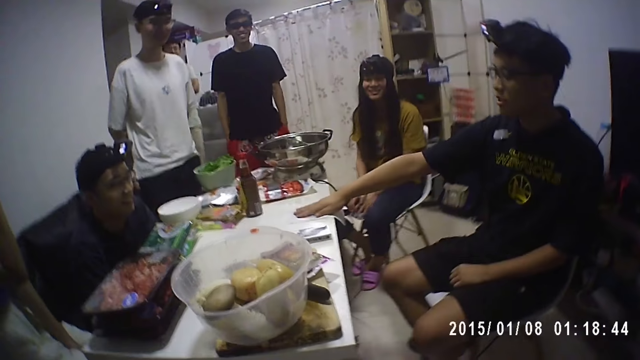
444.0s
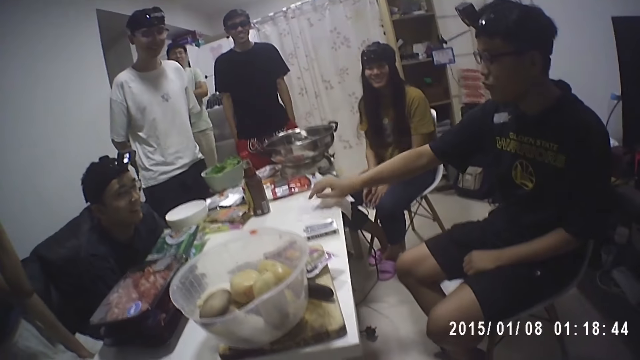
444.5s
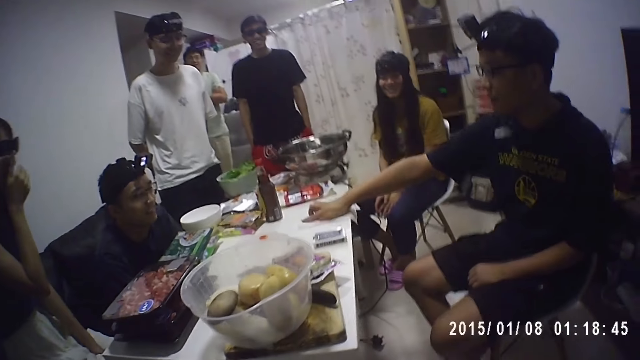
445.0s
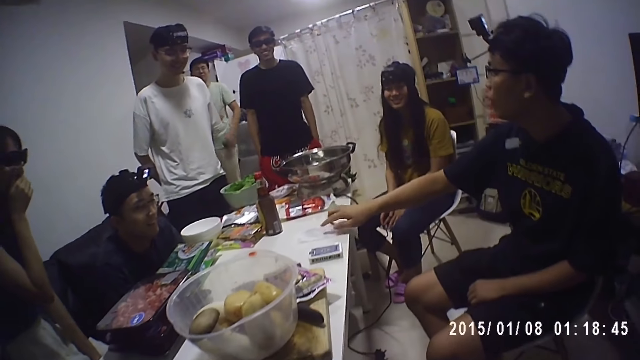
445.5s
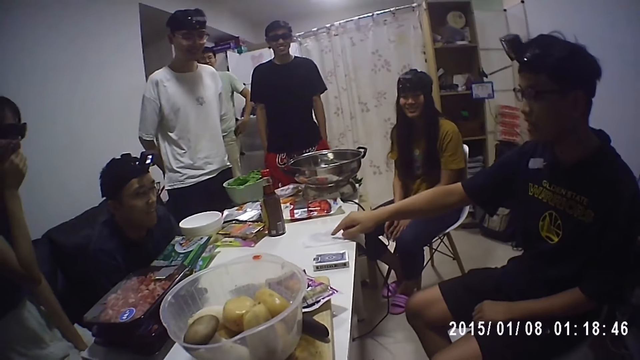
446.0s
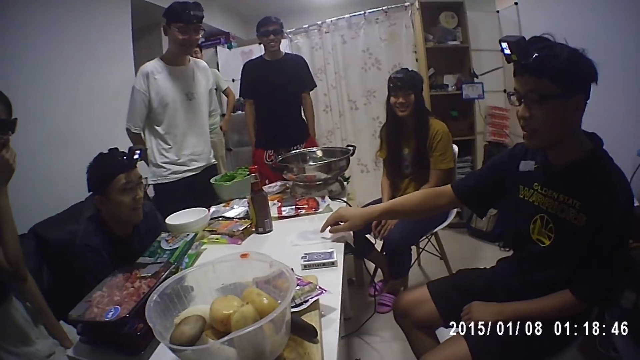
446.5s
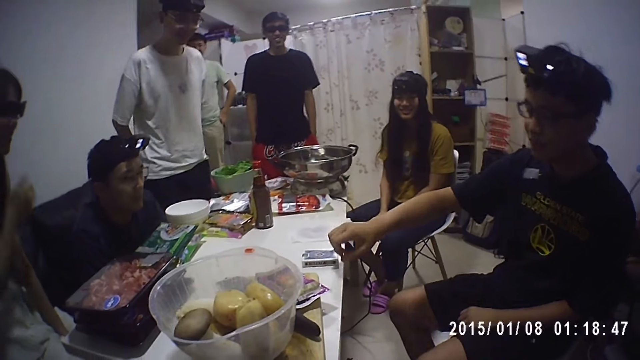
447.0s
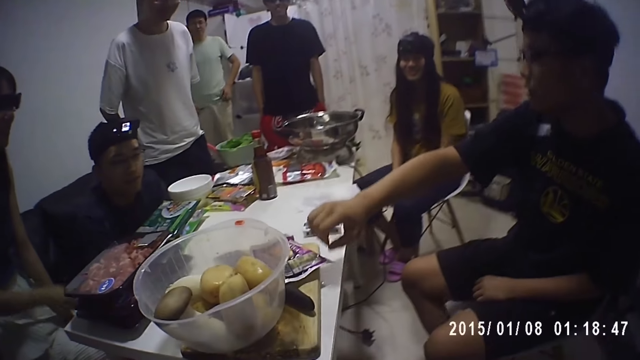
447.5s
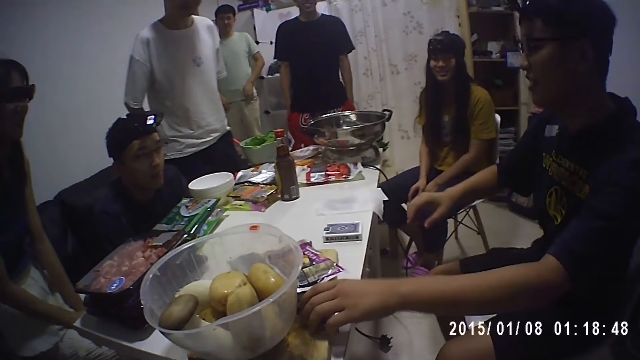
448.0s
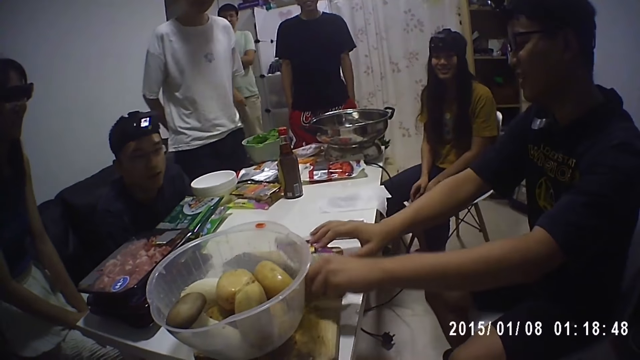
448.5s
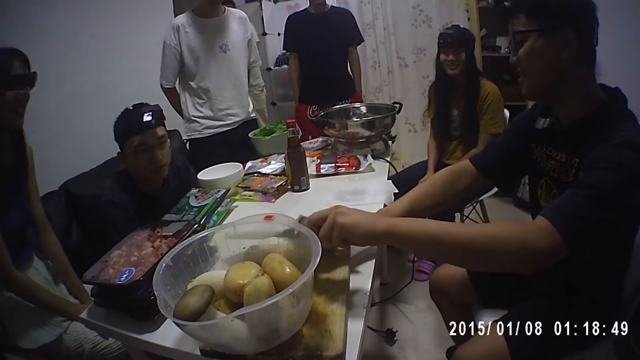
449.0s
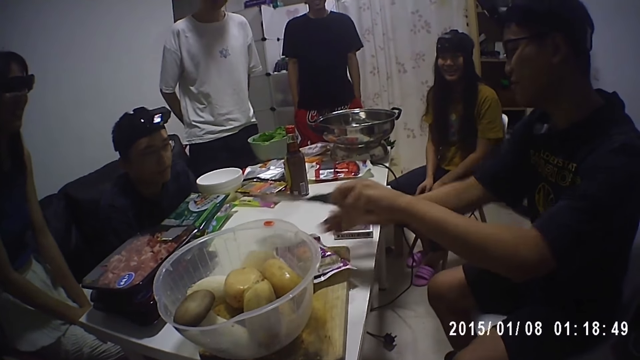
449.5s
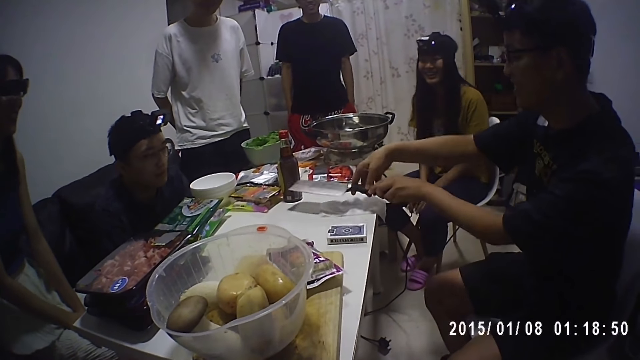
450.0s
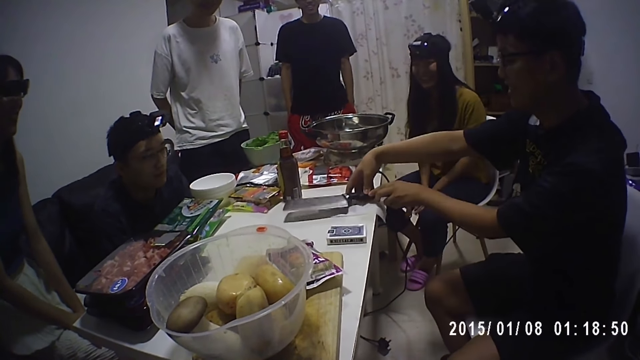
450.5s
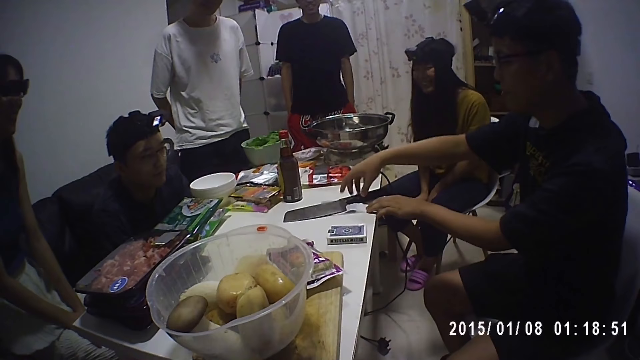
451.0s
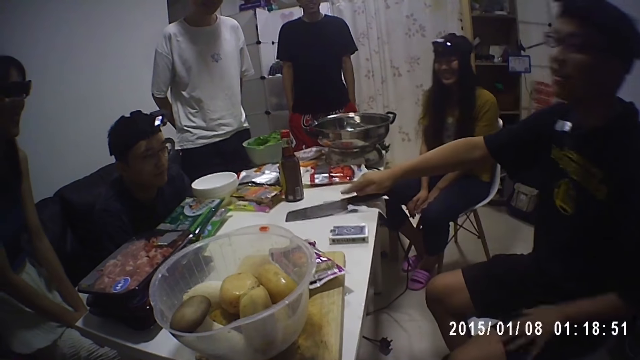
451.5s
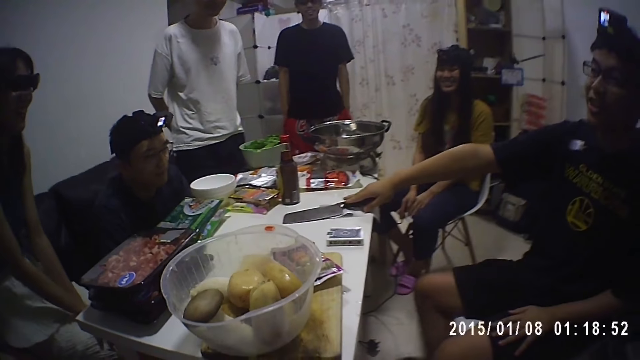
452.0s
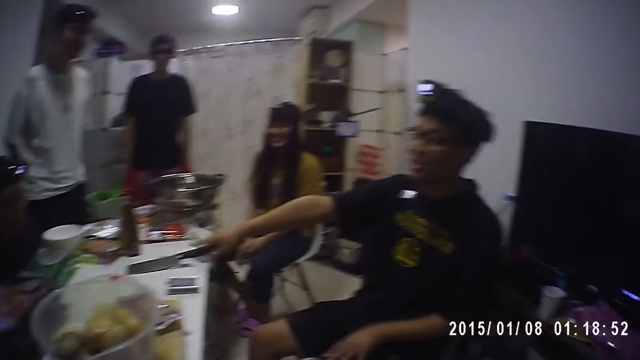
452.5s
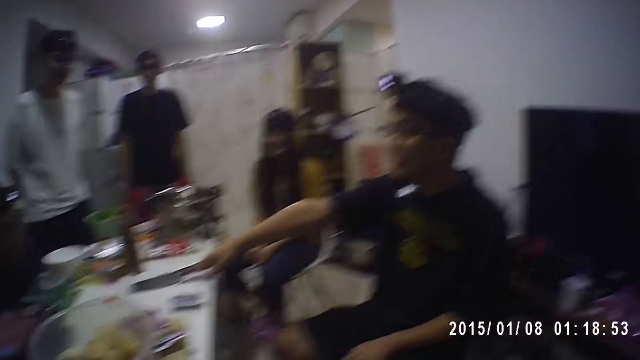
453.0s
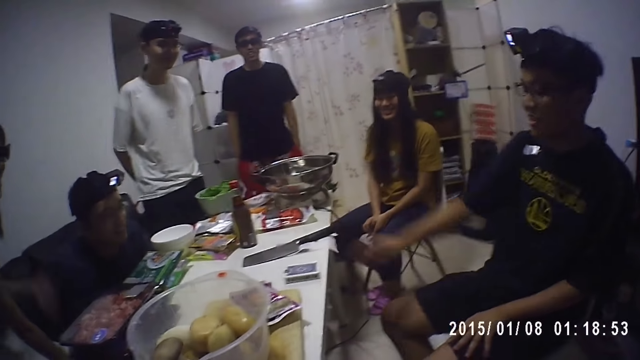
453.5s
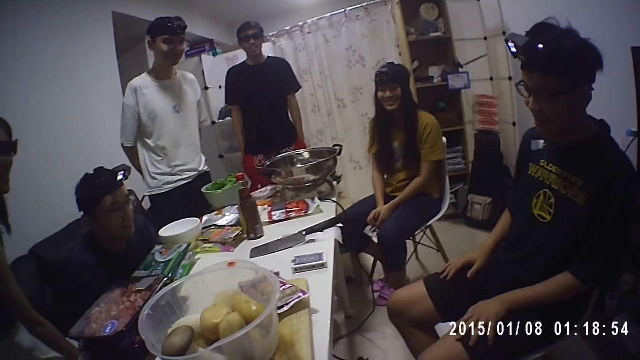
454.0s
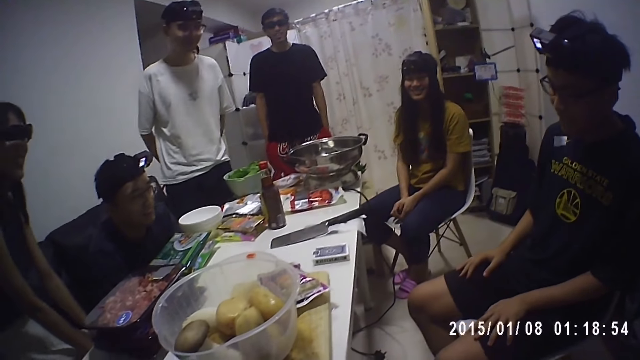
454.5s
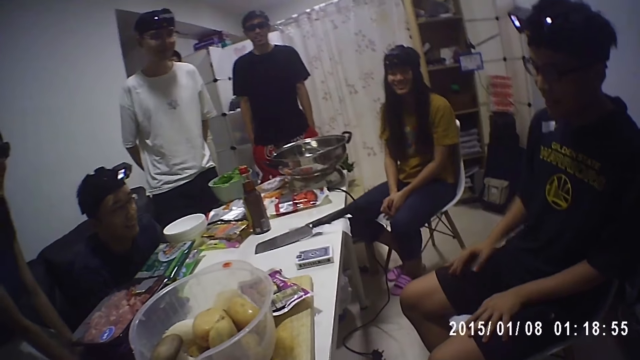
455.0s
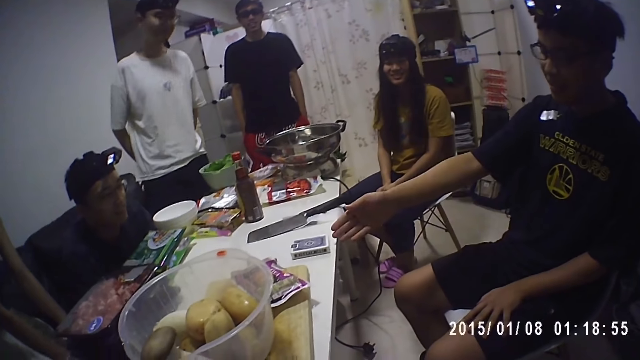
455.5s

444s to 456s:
A man touches the table. The man picks up a knife from the table. The man places the knife on the table and moves a packet of something on the table. The man touches the knife, places his hand on his lap, and points to the cards.

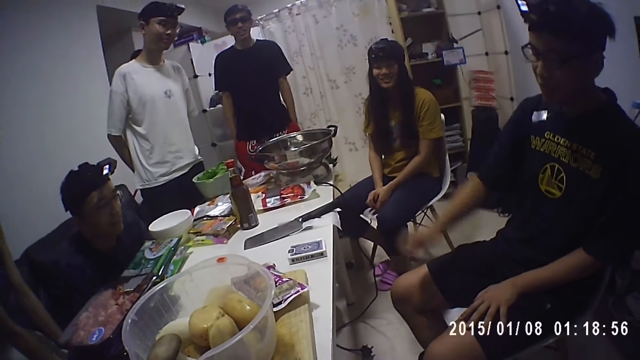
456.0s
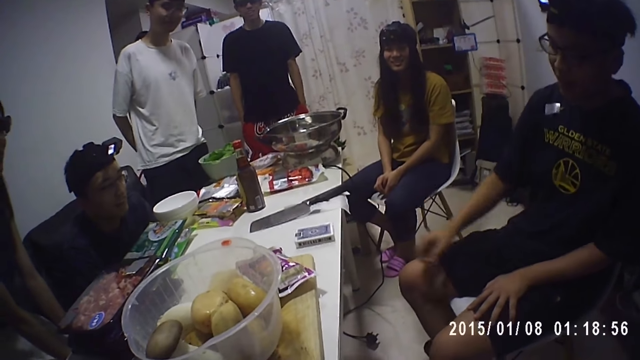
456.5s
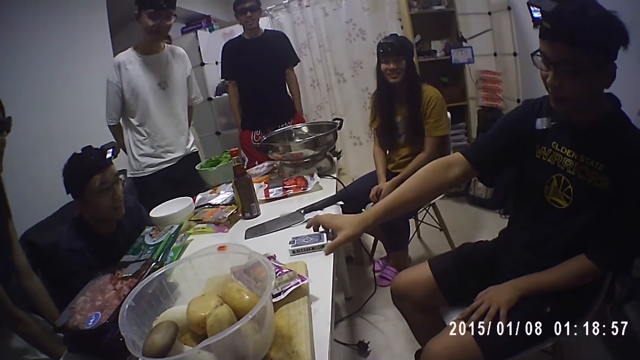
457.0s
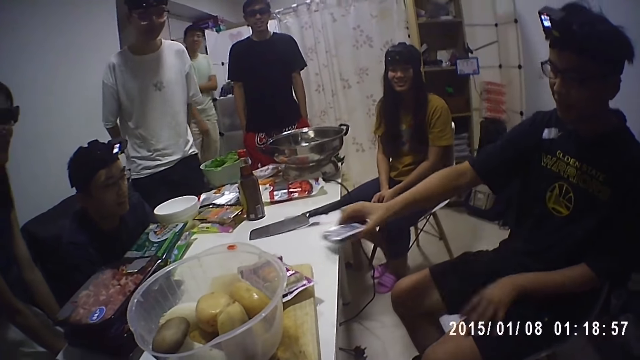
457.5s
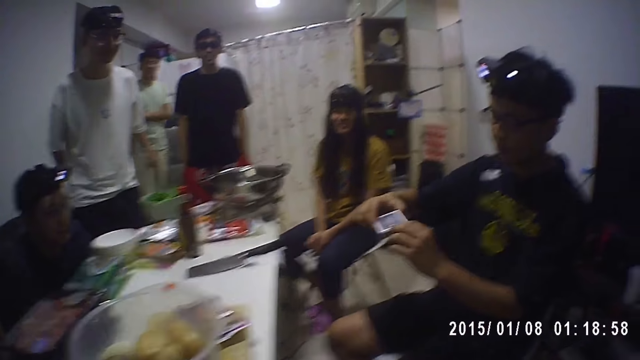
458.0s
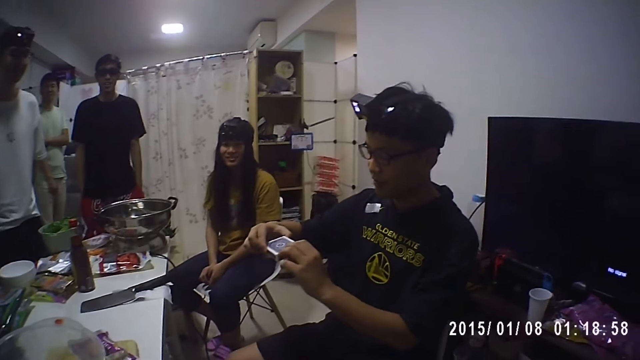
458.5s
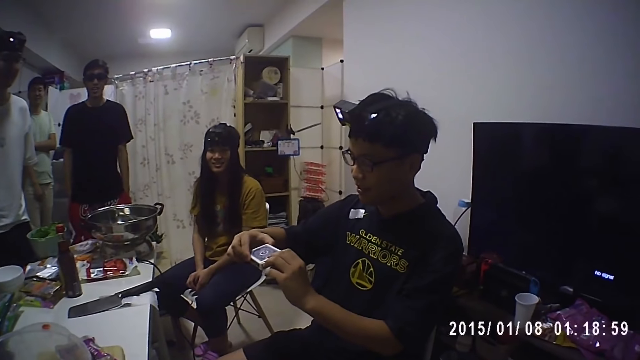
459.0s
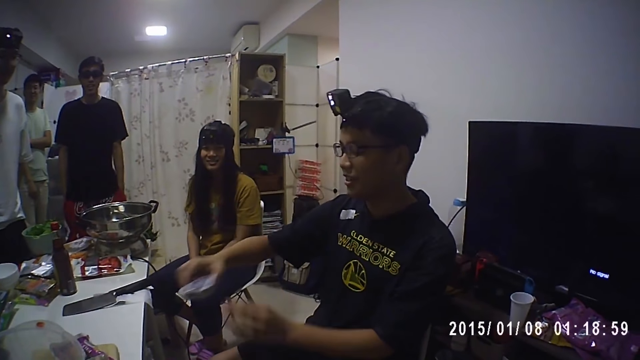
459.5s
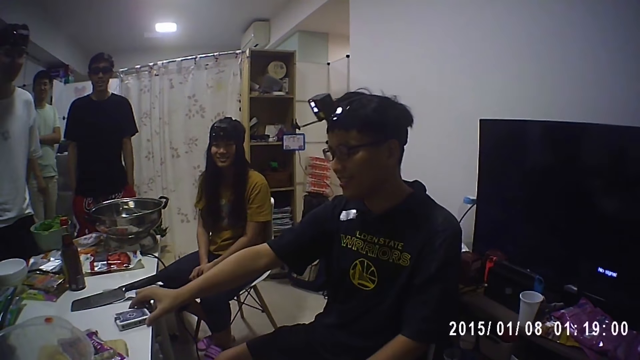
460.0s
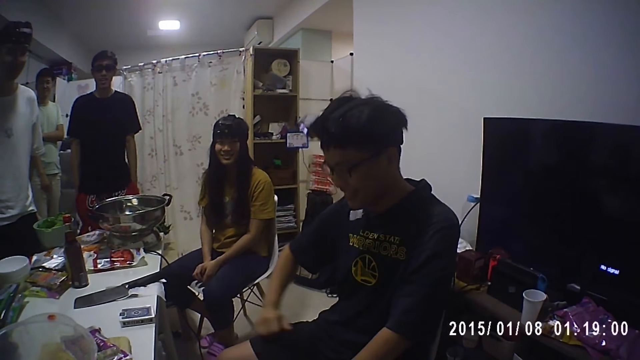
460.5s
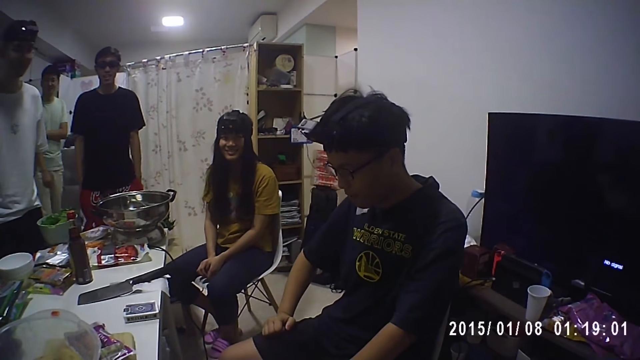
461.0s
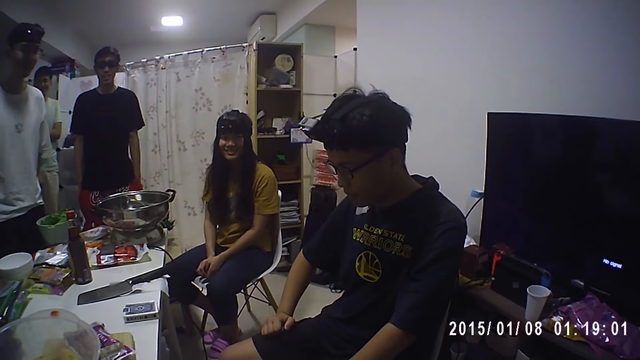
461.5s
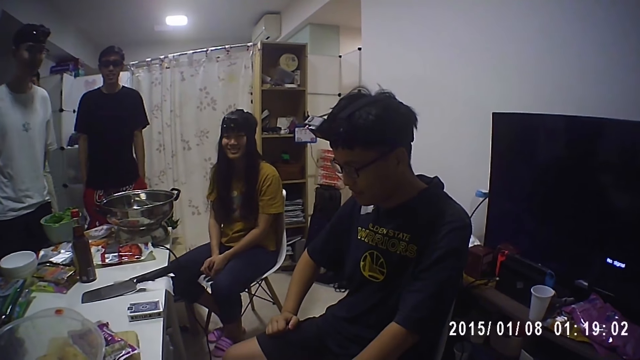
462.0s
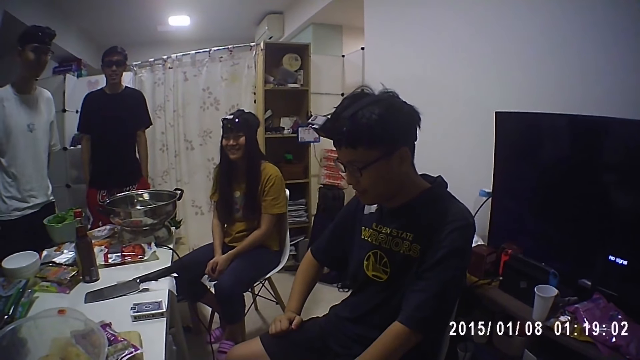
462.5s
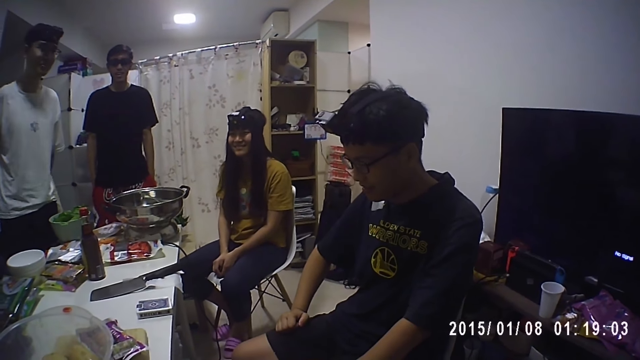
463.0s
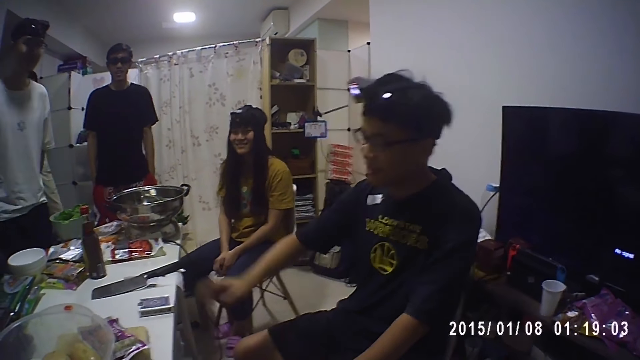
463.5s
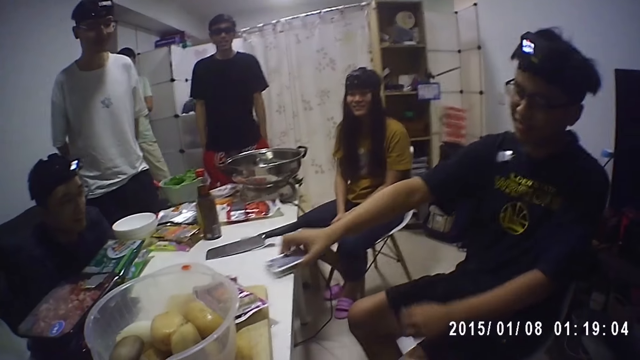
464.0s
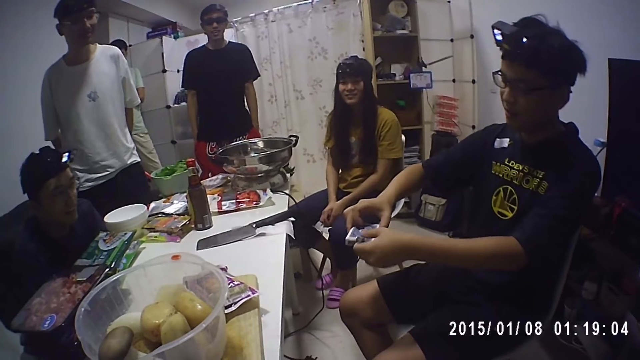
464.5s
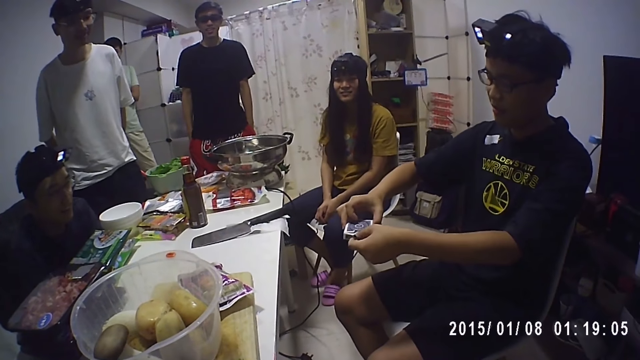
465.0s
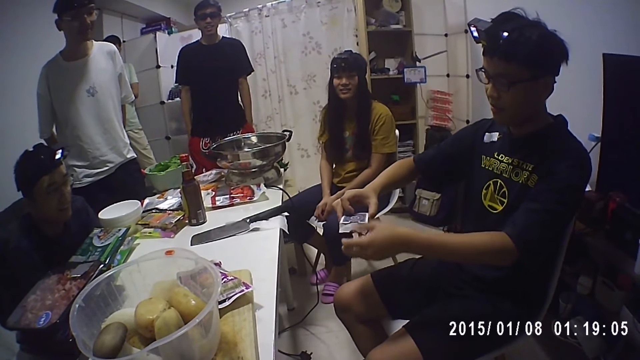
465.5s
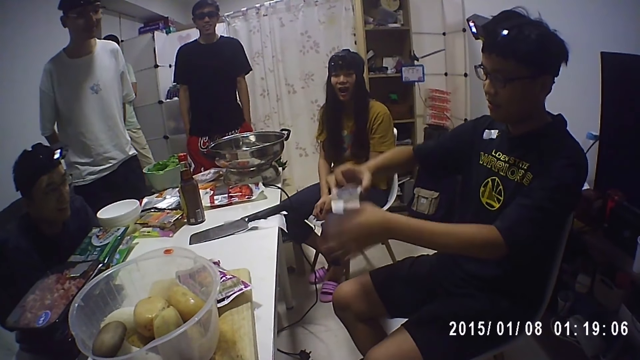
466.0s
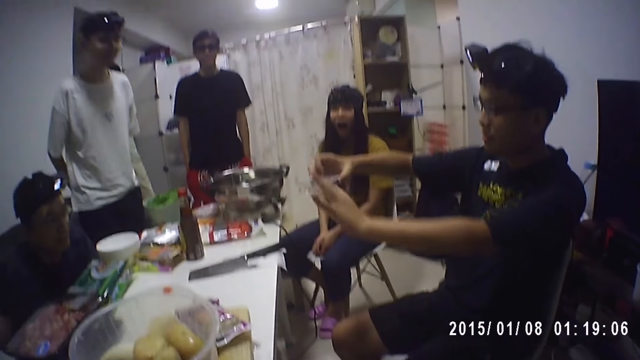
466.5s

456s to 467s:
The man picks up the pack of cards from the table. The man places the pack of cards on the table and places his hand on his lap. The man picks up the pack of cards from the table.
